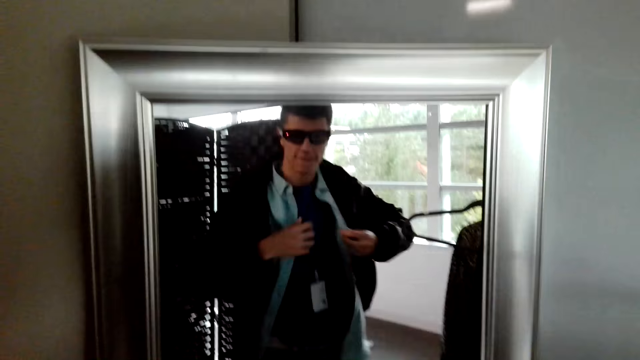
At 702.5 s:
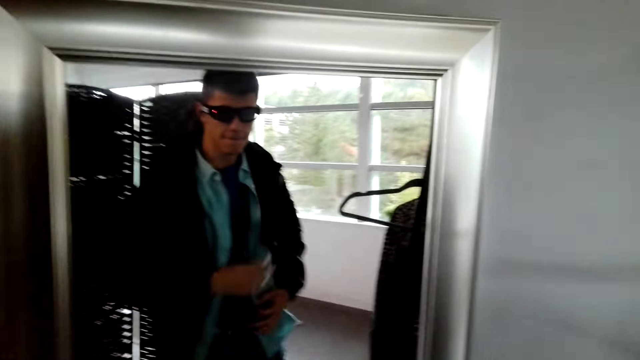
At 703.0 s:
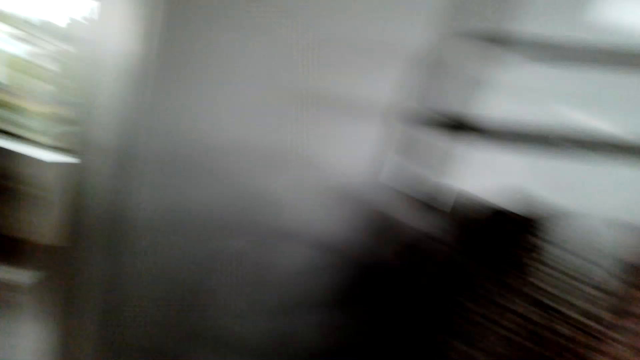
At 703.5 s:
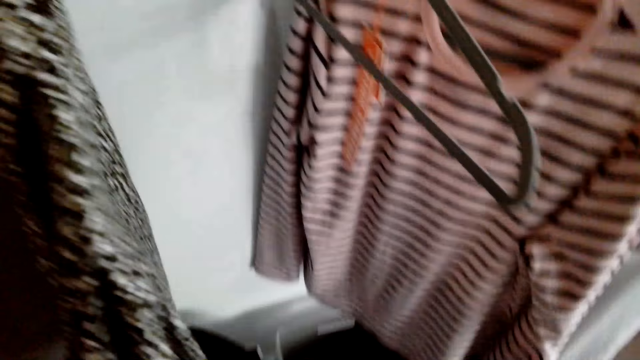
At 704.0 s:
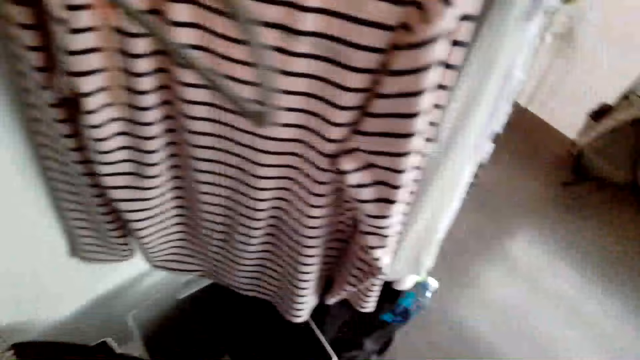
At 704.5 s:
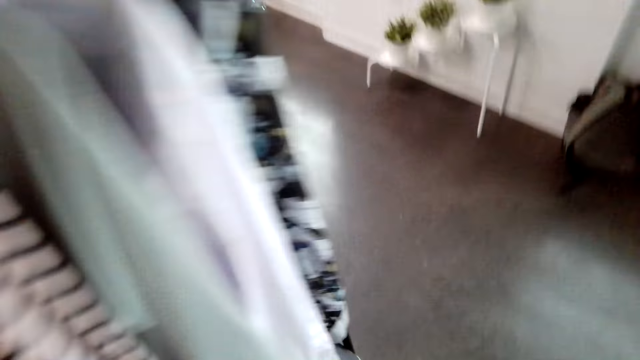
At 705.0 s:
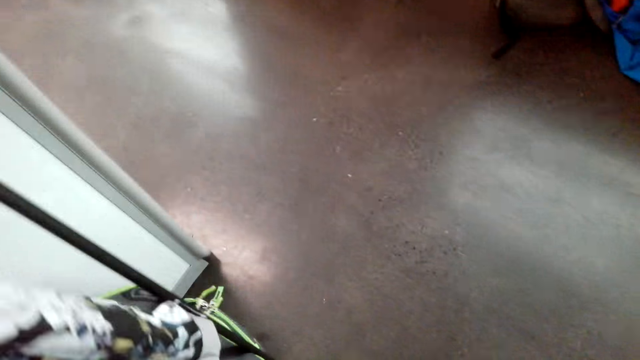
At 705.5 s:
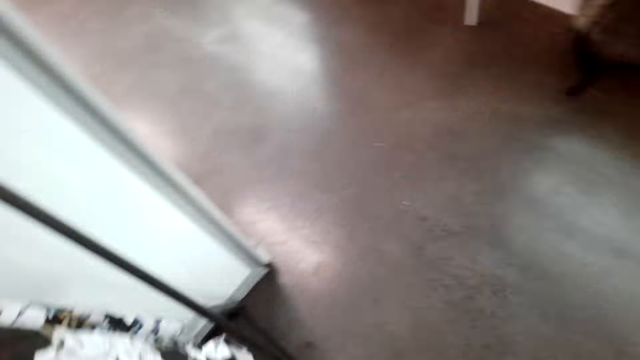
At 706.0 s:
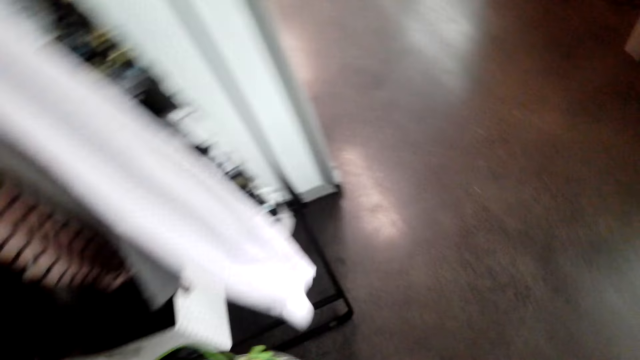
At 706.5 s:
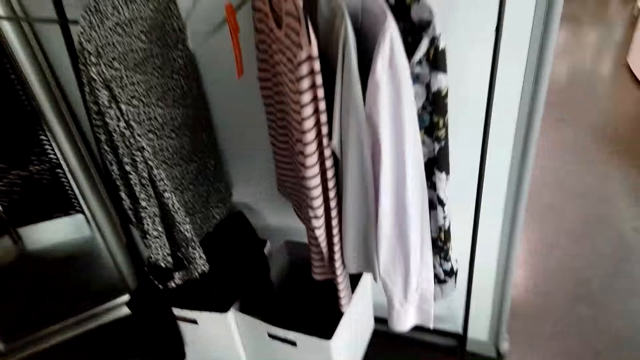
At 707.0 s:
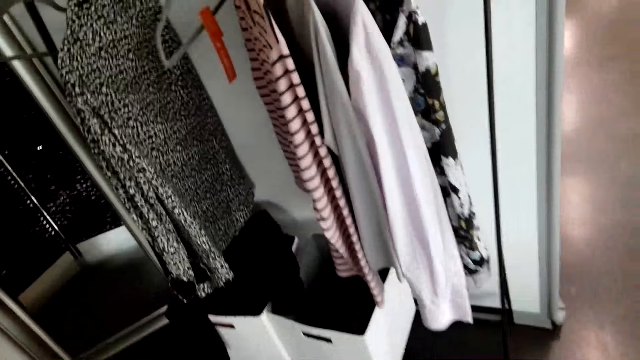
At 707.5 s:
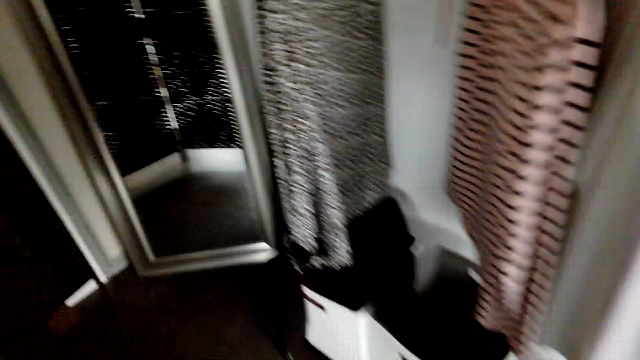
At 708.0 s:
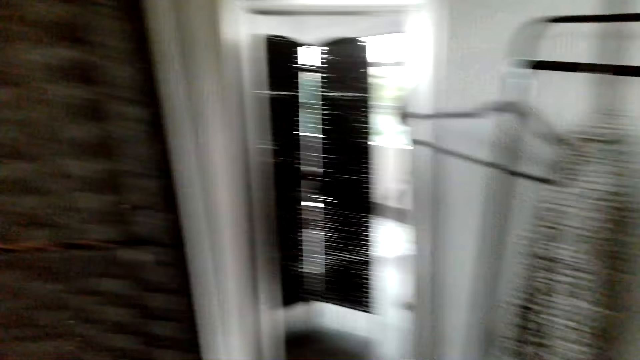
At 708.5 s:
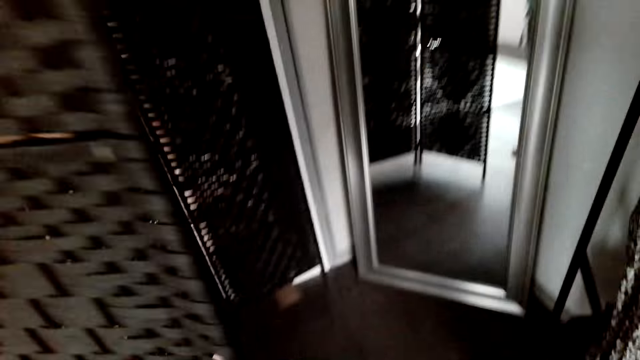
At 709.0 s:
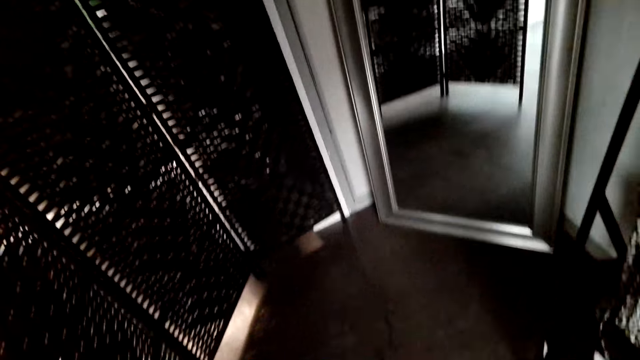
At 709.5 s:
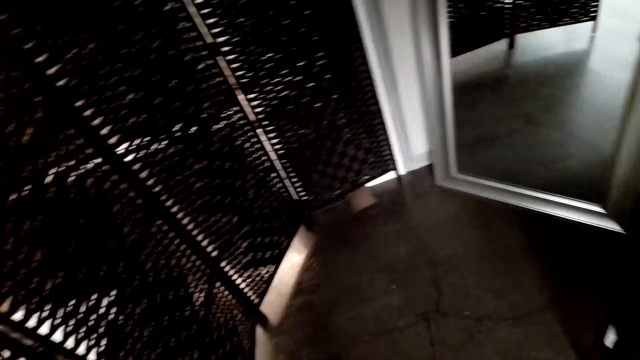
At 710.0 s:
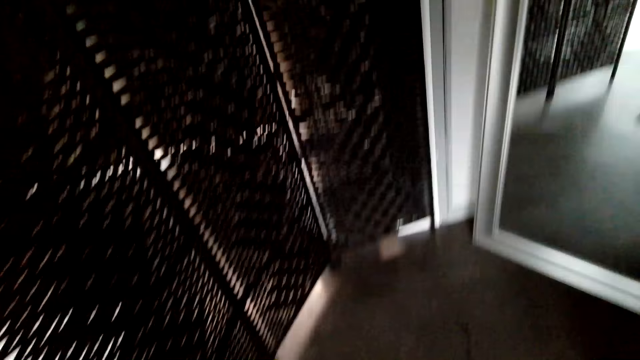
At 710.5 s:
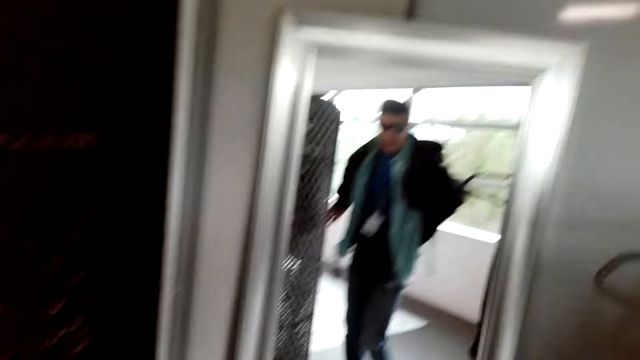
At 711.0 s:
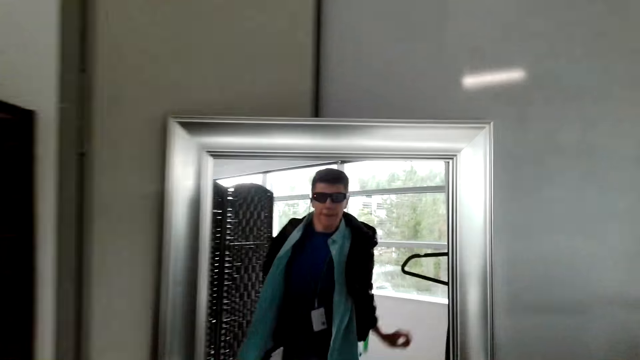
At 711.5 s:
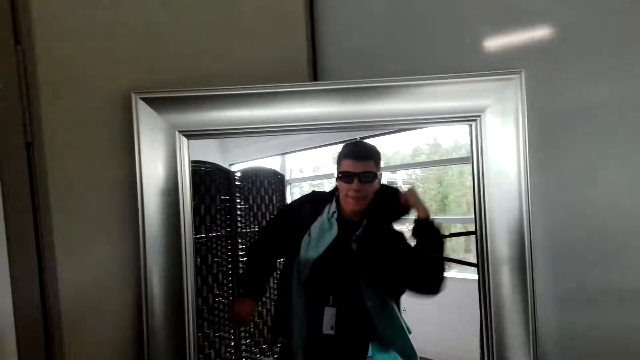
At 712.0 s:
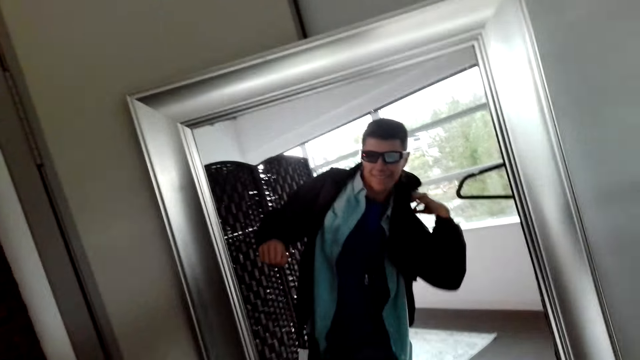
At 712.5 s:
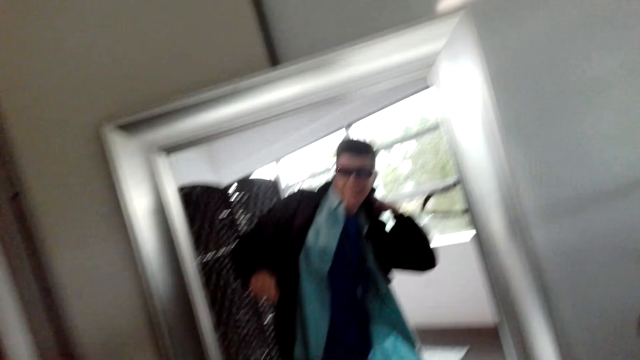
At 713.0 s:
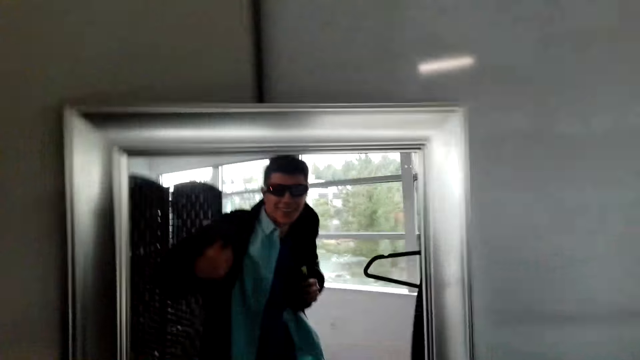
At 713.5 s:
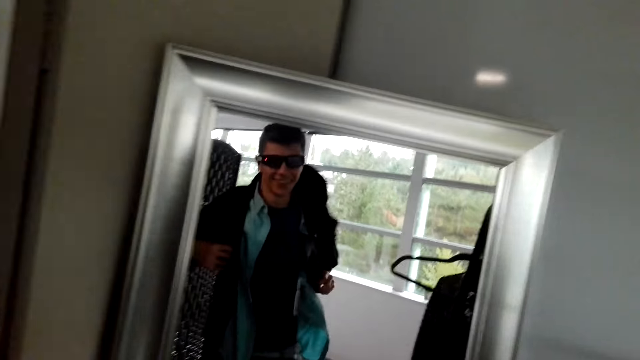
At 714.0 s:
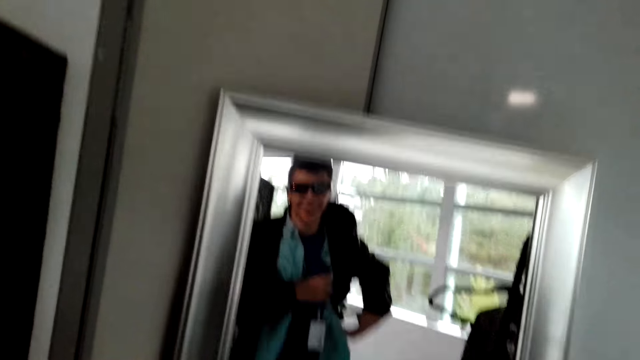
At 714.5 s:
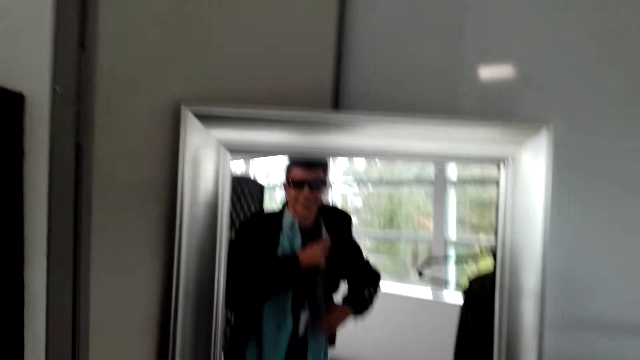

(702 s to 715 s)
The camera wearer looks around in the room. They move around. They take something. They push something. They look at themselves in a mirror. They put on something.

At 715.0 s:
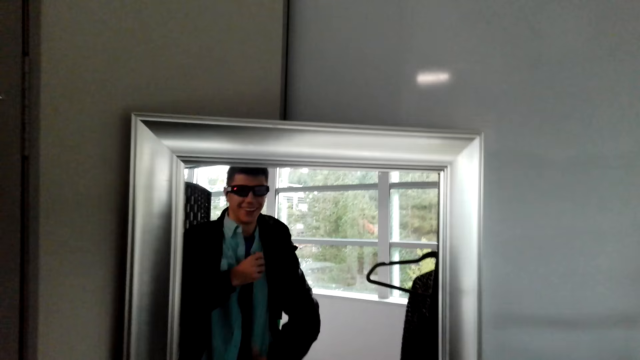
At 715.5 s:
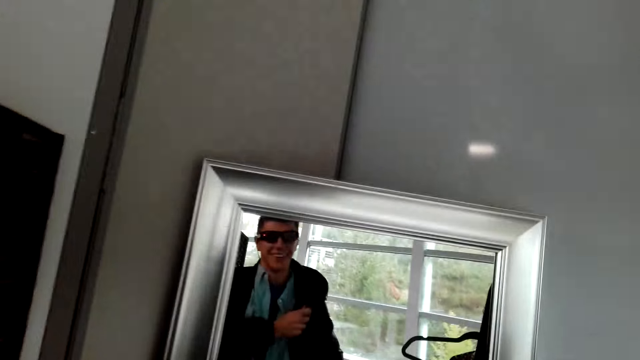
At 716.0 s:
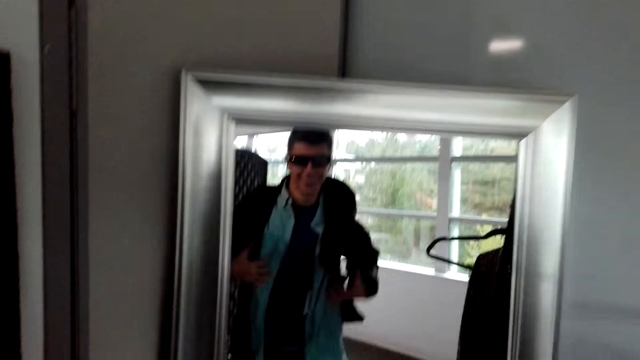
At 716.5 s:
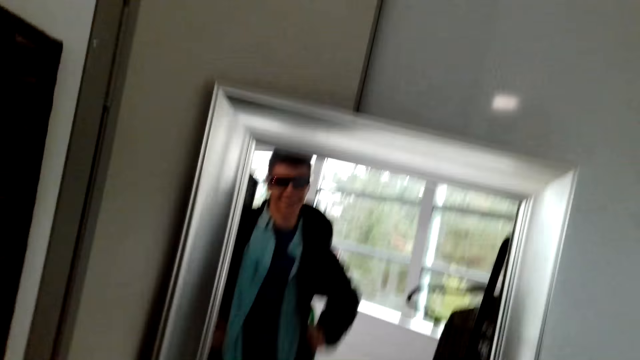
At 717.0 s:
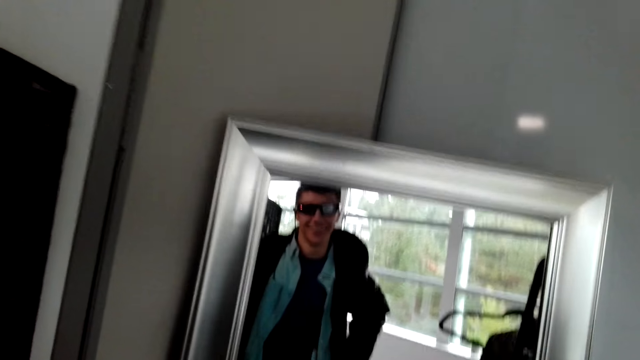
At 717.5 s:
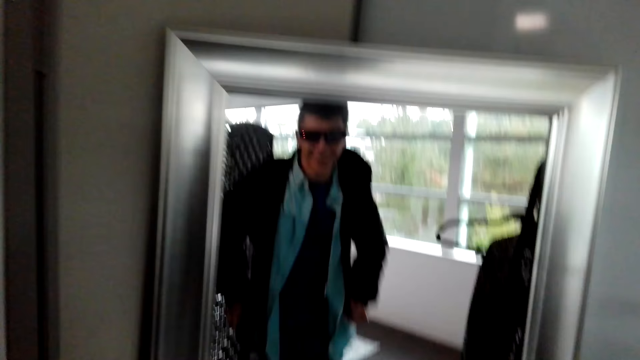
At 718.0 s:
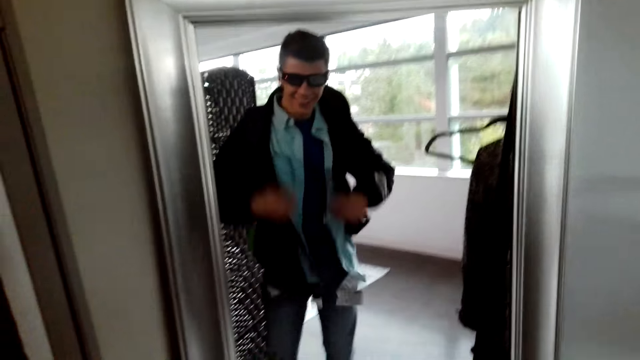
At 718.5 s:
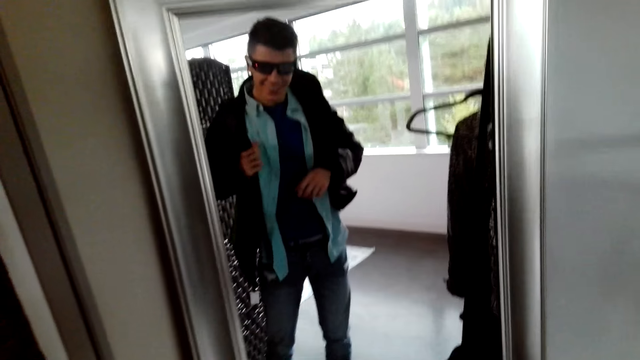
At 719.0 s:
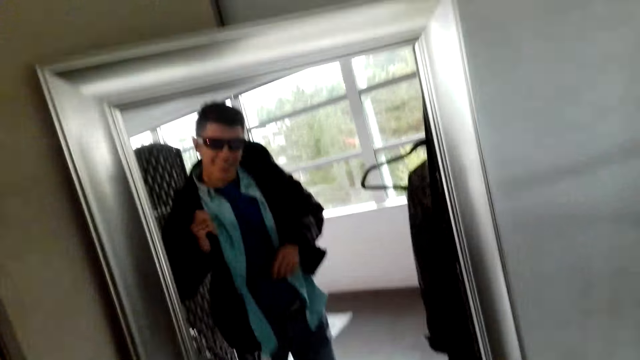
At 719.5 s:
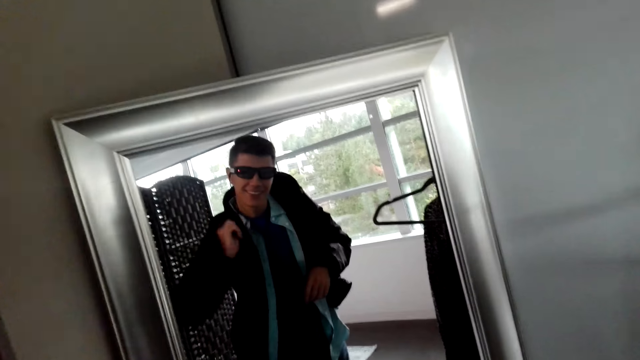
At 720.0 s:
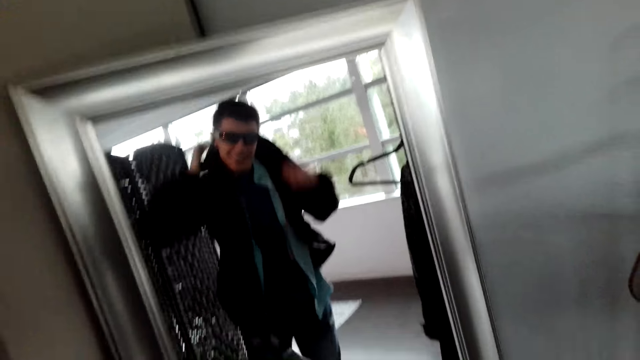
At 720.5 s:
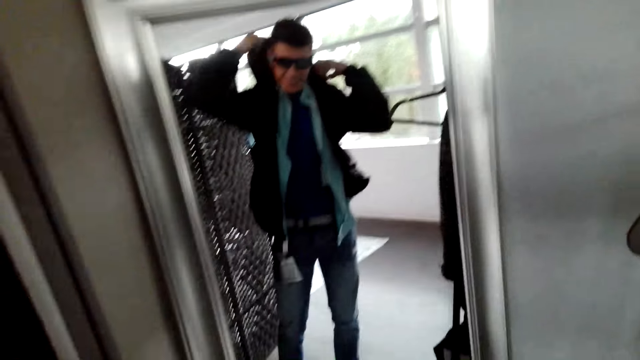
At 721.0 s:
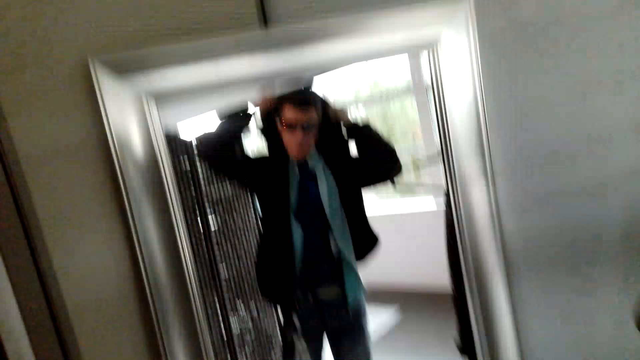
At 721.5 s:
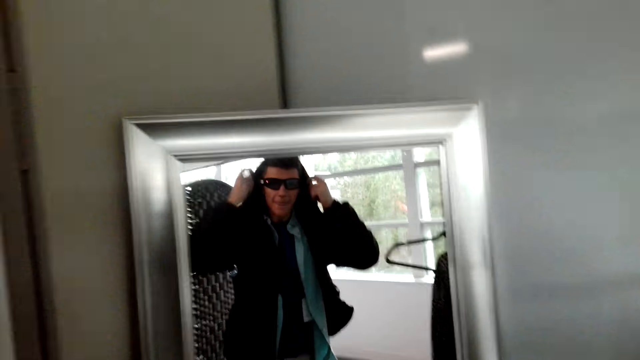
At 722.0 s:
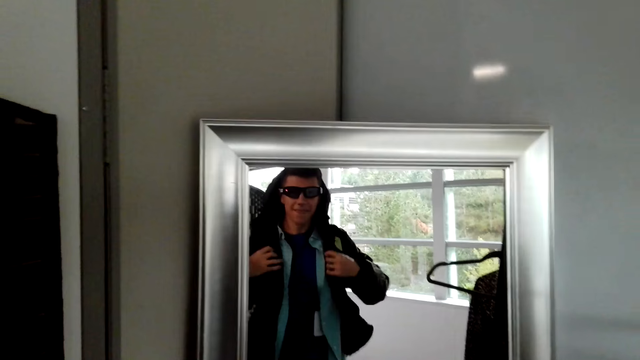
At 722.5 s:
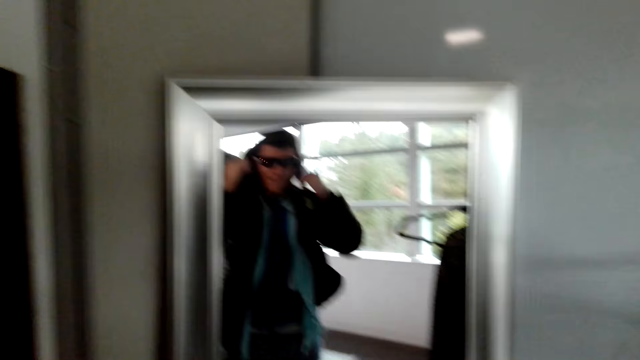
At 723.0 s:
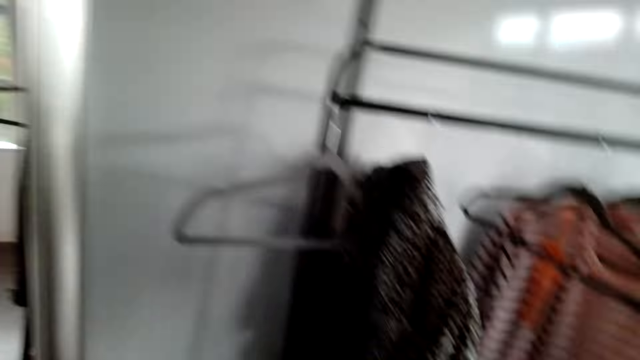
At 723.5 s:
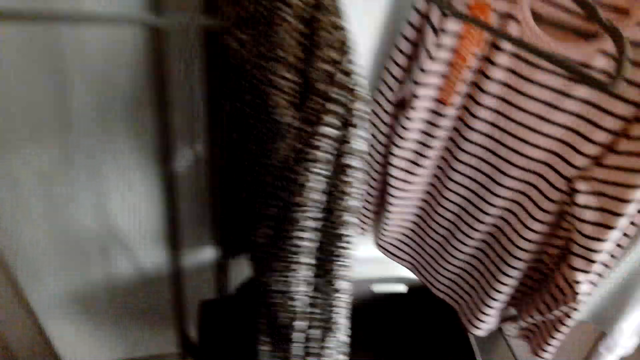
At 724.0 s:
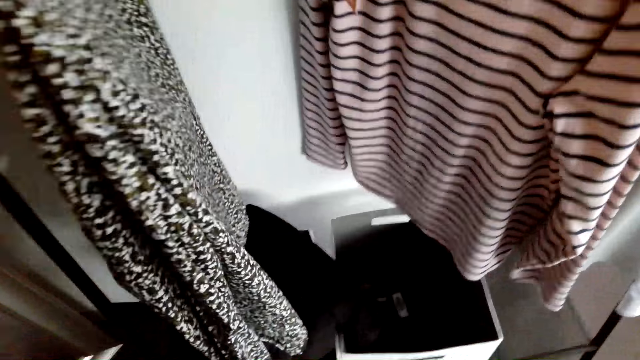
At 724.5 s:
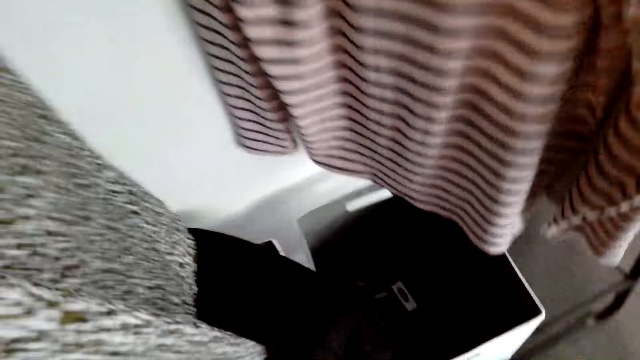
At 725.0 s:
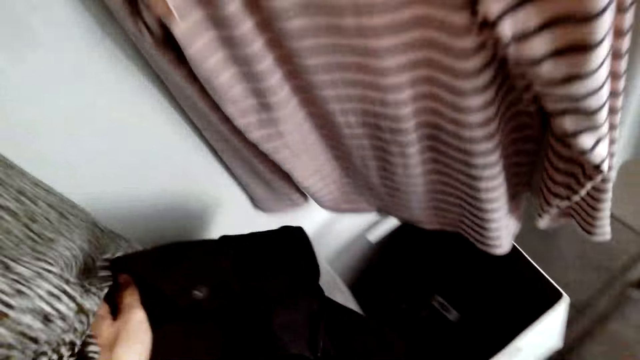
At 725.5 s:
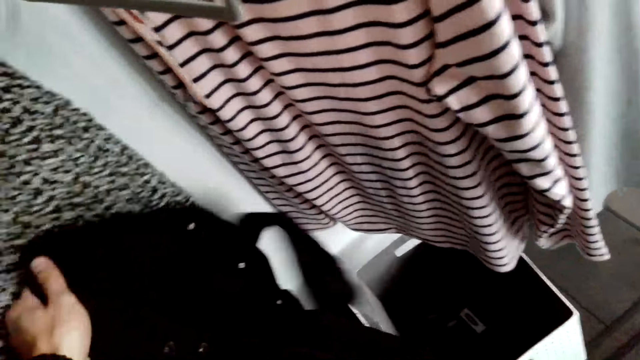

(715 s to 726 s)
The camera wearer looks in the mirror. They wear the jacket cap. They look in the mirror. They look at pieces of cloth. They take something.
